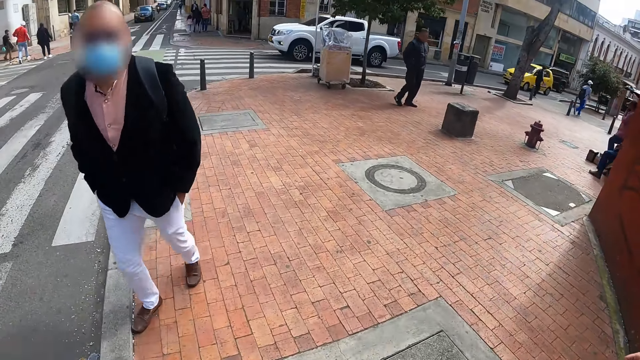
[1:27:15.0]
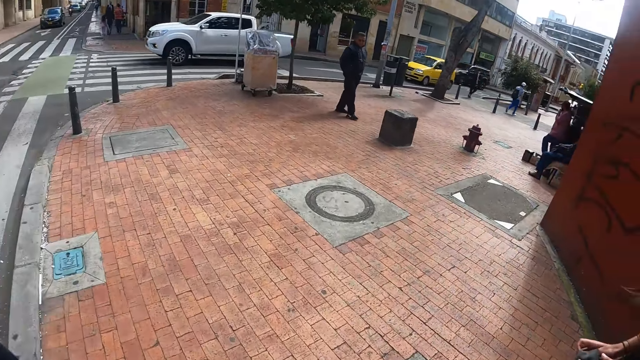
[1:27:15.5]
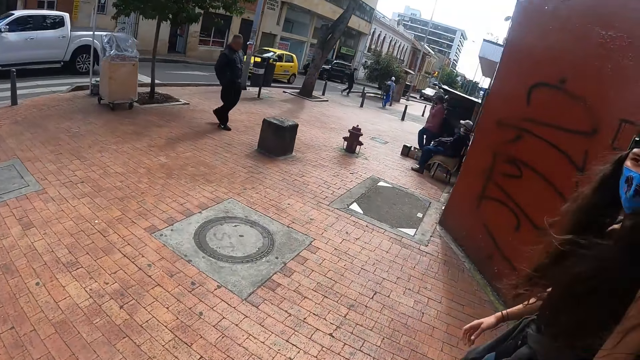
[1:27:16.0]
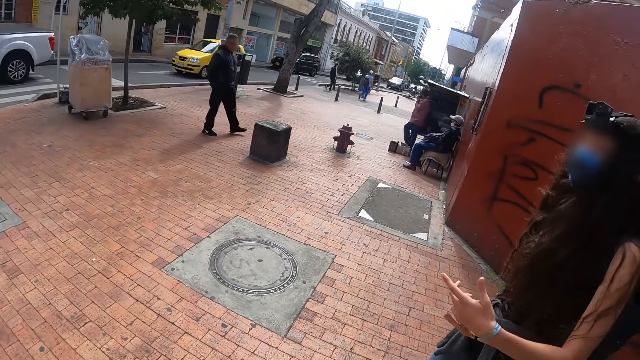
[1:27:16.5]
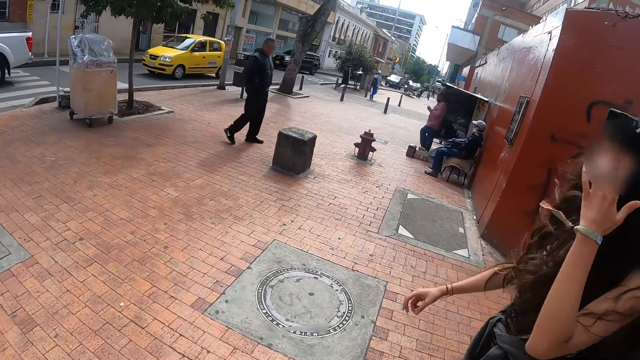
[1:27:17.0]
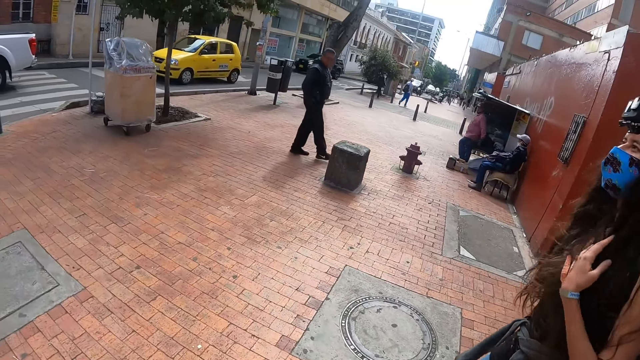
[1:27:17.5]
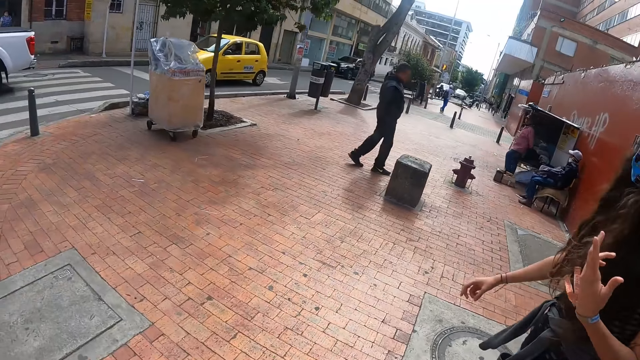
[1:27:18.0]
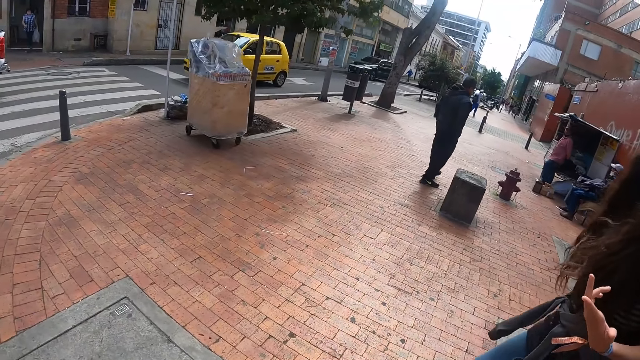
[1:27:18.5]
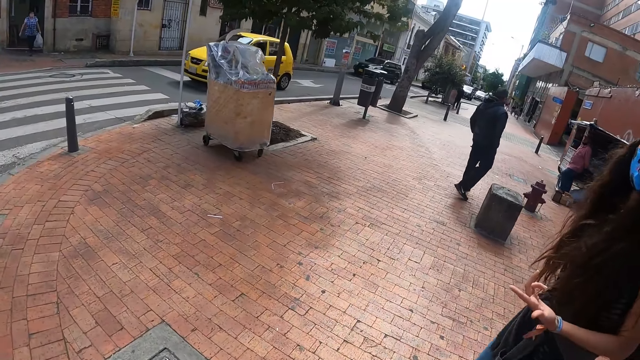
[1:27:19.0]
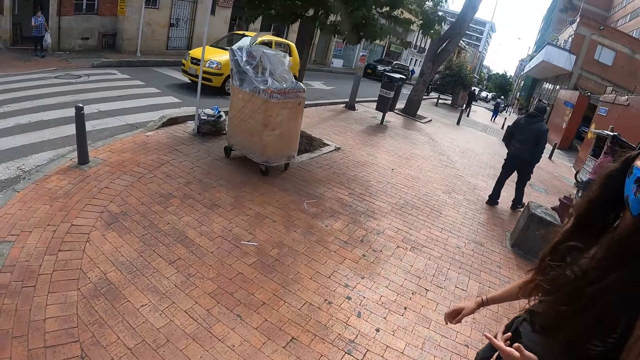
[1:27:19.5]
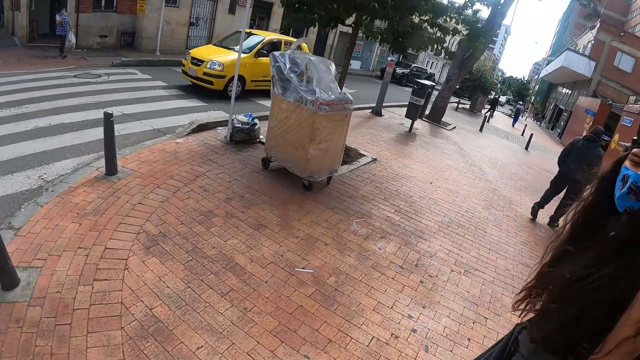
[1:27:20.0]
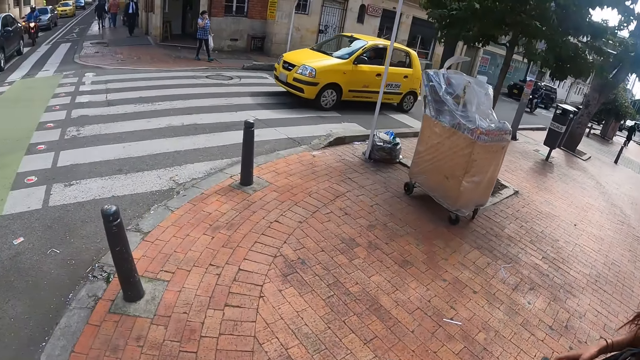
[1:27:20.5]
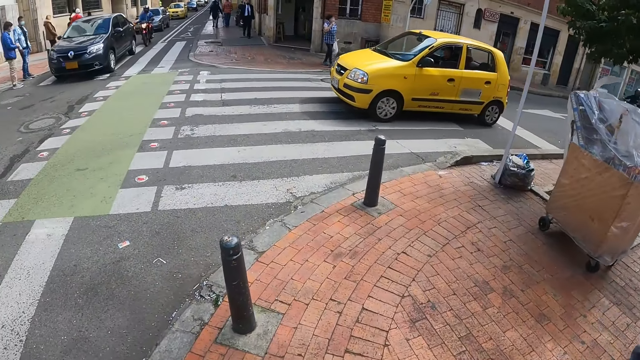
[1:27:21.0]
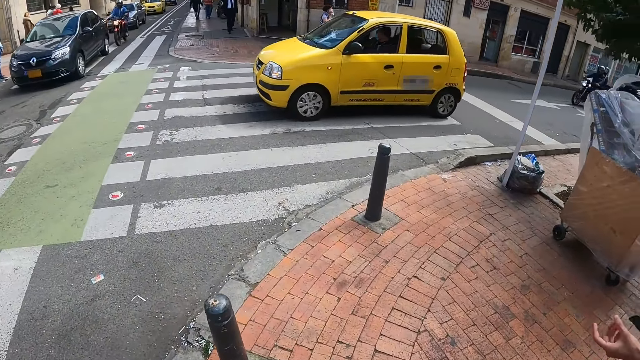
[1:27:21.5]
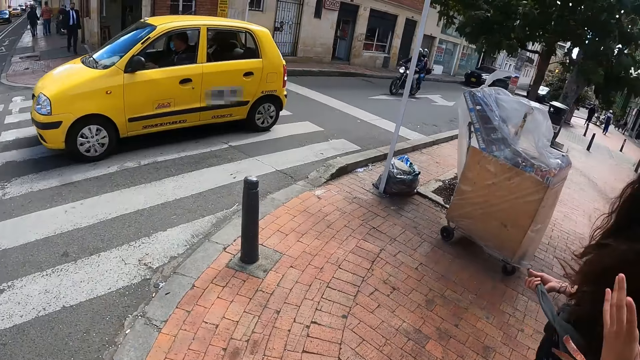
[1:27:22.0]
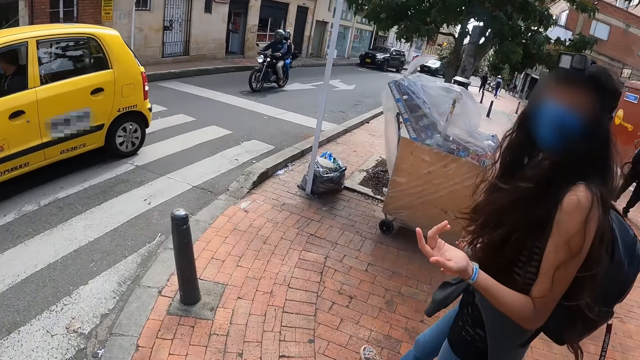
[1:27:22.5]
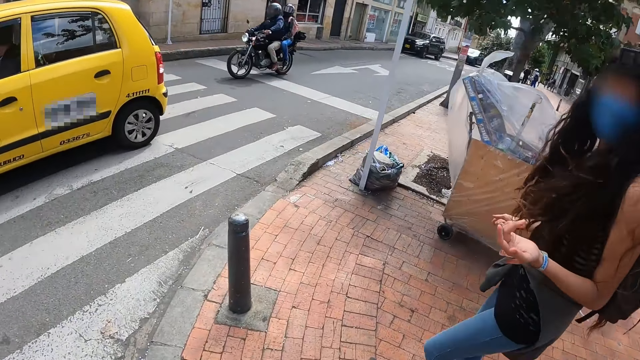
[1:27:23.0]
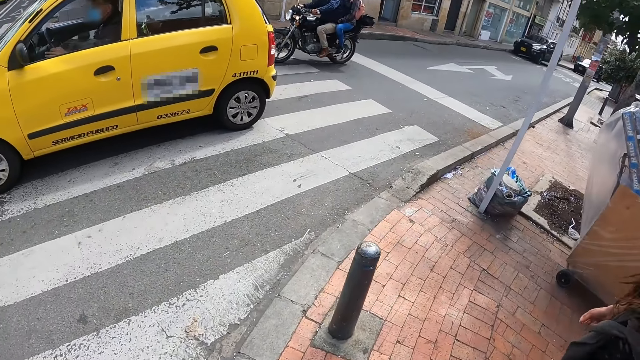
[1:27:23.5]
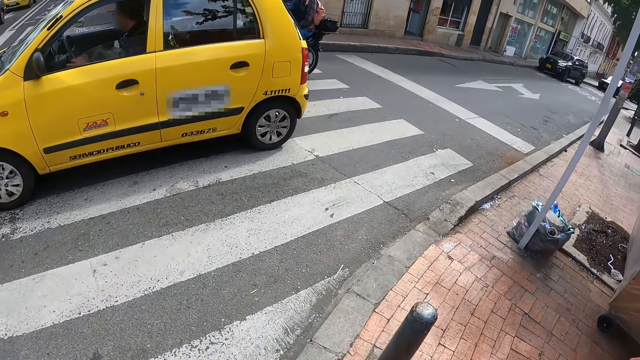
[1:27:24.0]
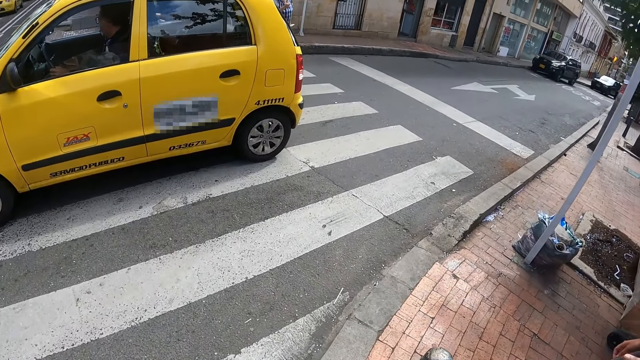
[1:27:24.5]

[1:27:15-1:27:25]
A lady touches her hair.

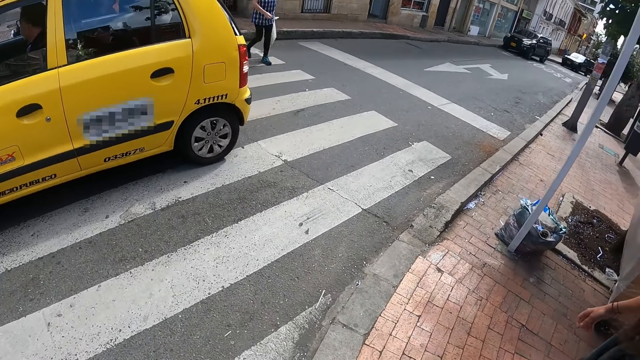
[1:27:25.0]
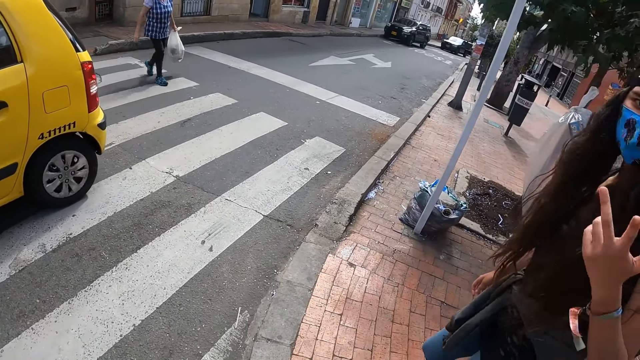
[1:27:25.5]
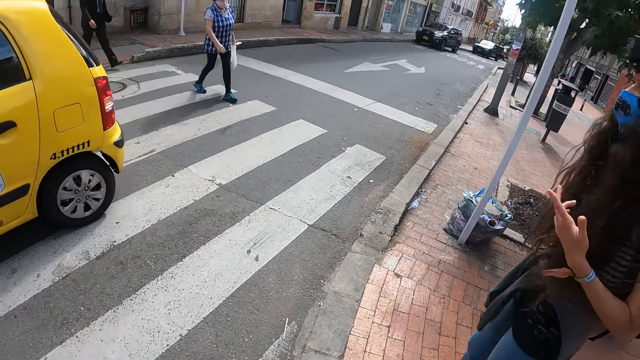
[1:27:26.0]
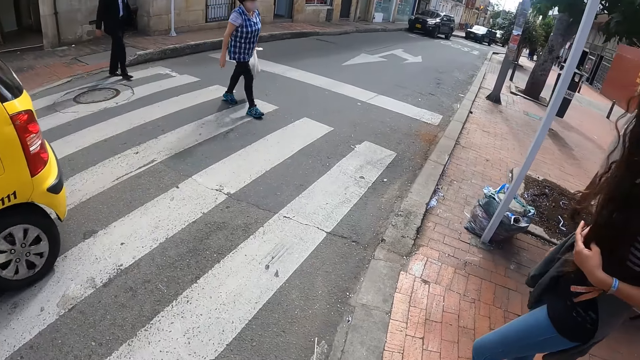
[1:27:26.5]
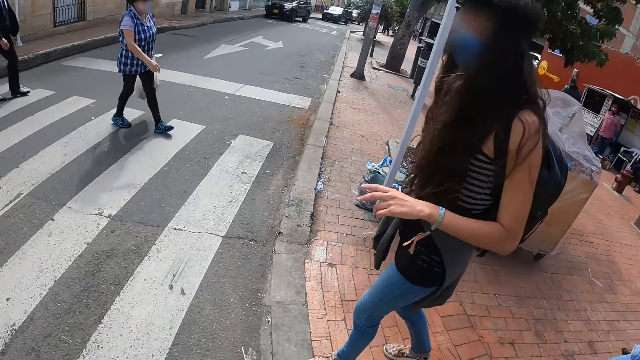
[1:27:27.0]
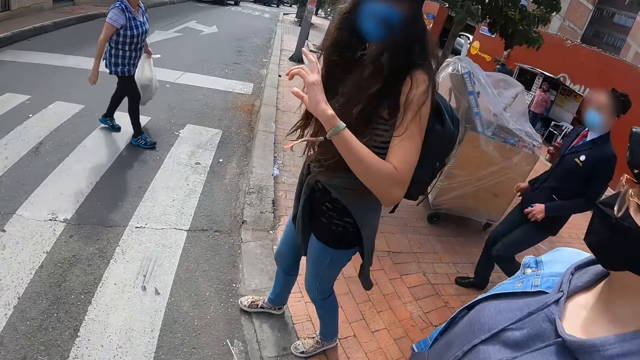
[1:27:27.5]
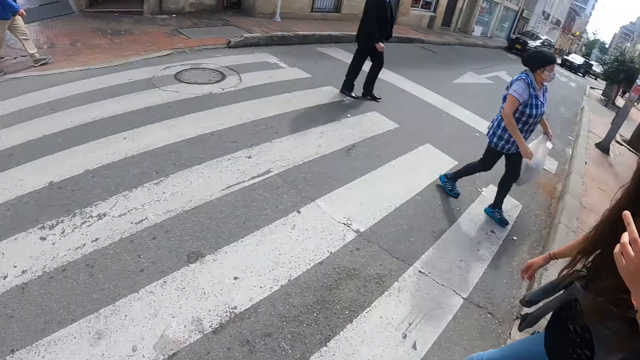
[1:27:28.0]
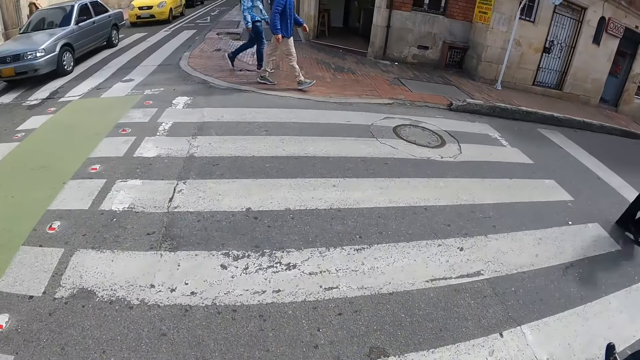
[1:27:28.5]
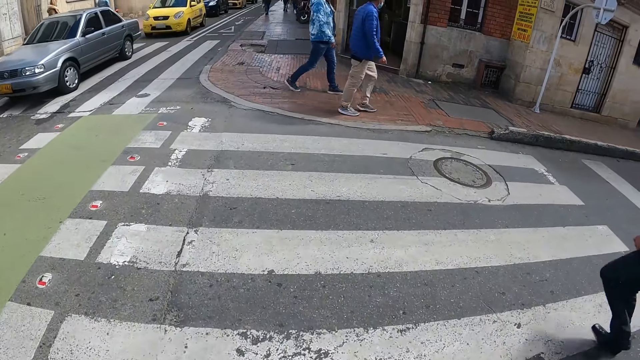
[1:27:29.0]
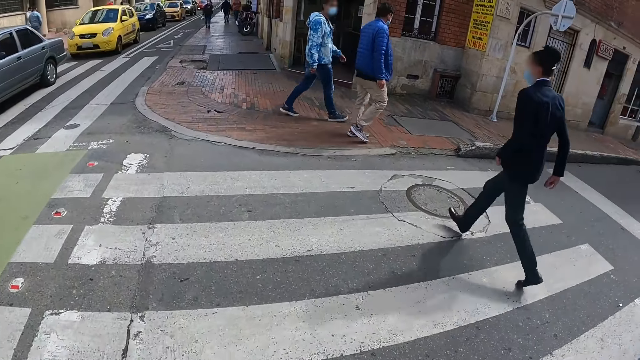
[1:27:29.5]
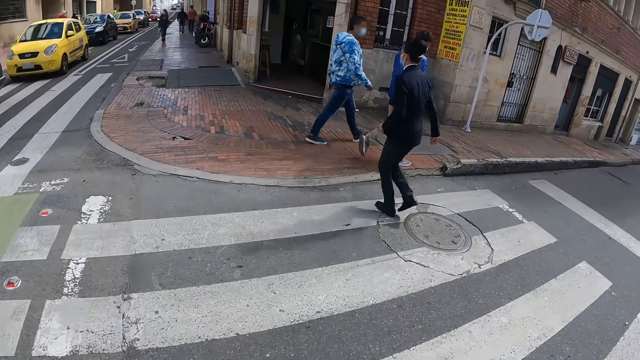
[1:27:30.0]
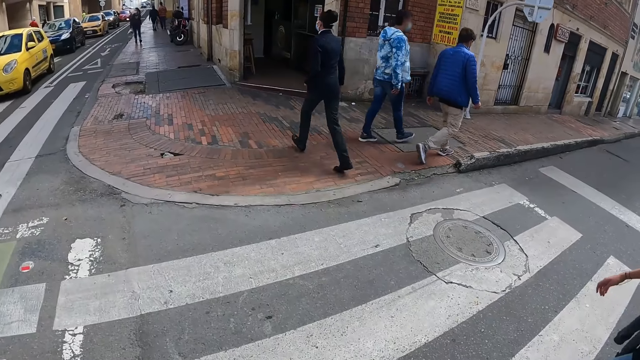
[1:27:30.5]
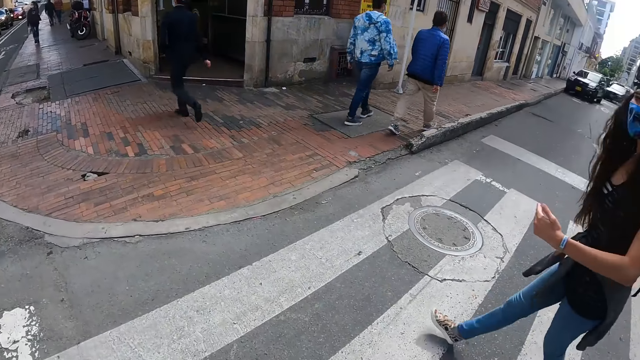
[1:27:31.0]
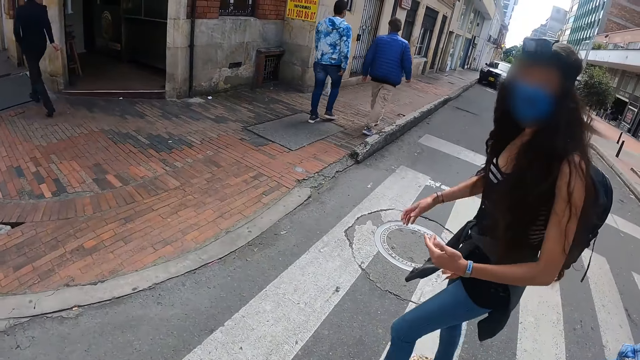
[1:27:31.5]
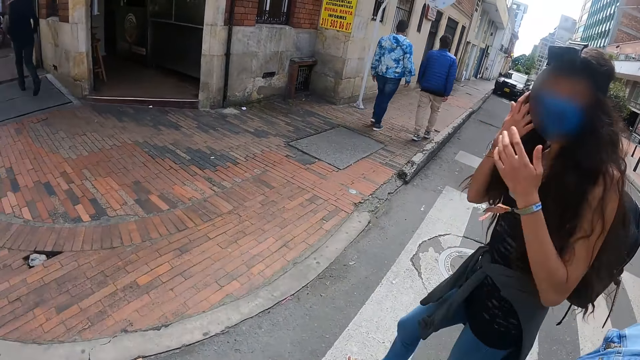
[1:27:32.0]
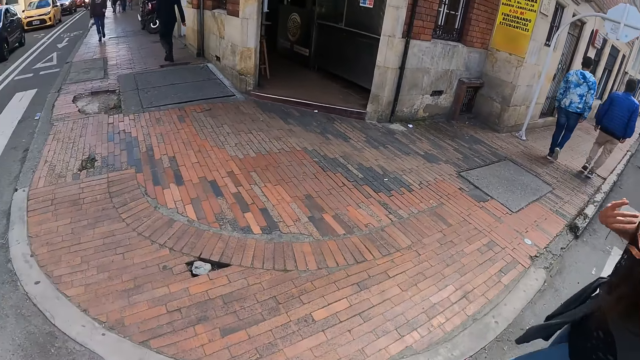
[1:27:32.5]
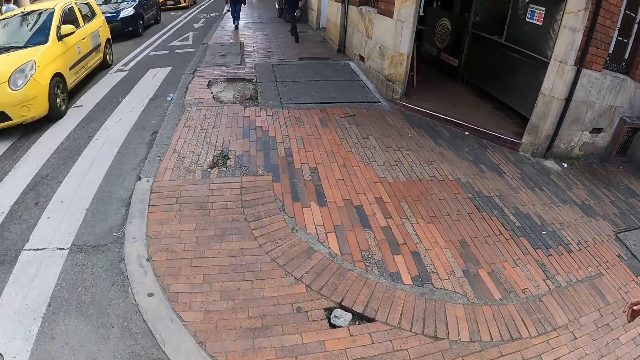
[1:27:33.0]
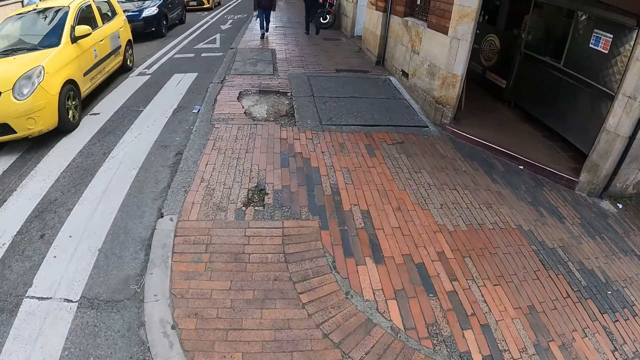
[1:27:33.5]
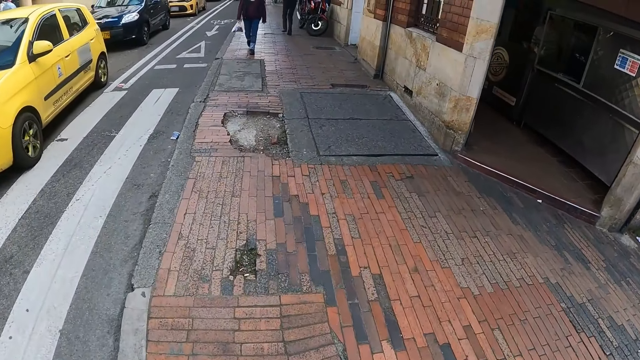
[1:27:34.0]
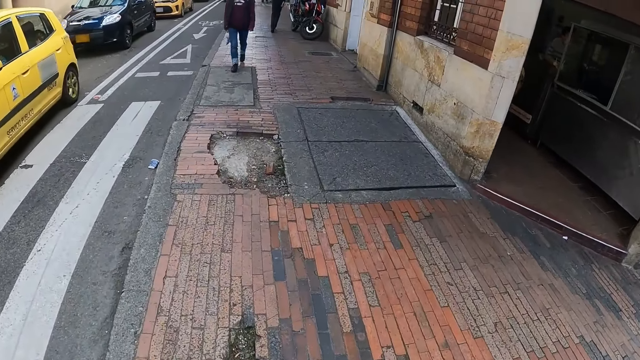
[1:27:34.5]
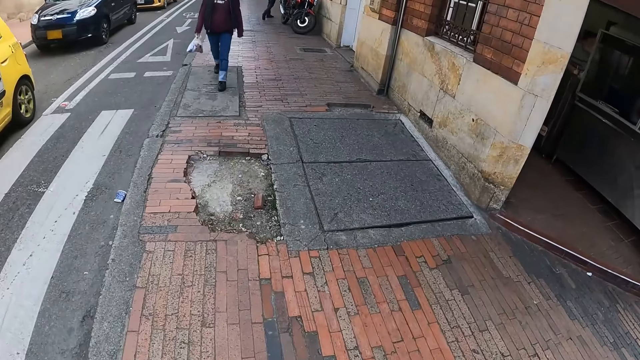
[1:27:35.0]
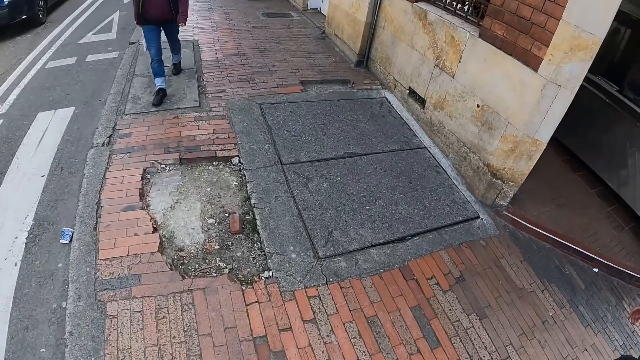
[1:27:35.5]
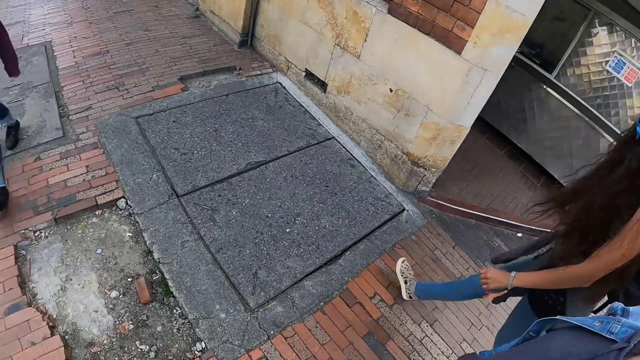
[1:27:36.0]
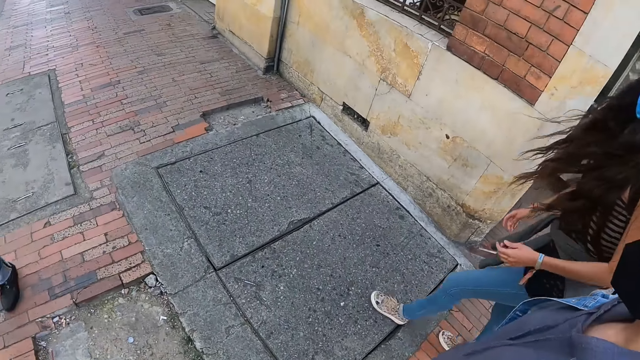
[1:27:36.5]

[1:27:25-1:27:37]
The camera wearer crosses the road. A lady crosses the road. The camera wearer crosses the road. The lady touches her hair.
